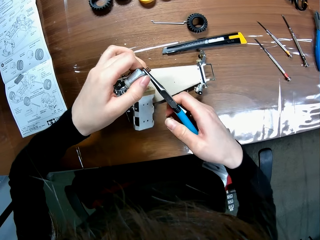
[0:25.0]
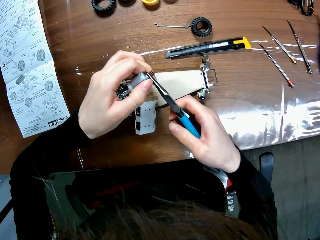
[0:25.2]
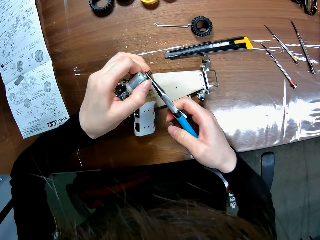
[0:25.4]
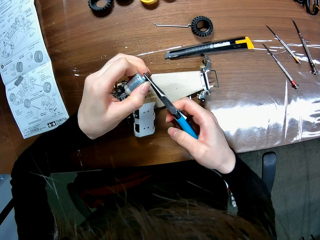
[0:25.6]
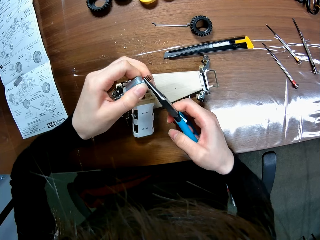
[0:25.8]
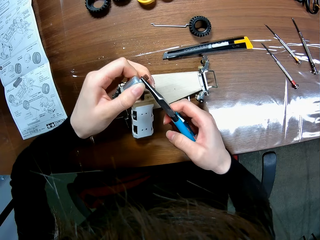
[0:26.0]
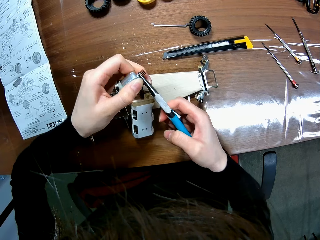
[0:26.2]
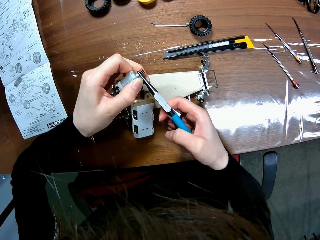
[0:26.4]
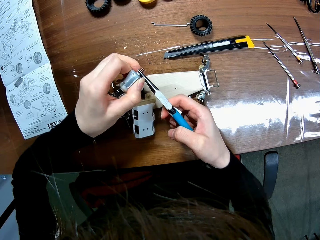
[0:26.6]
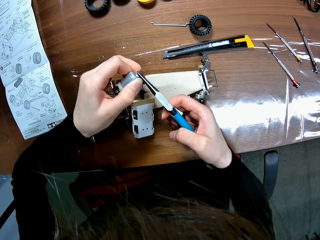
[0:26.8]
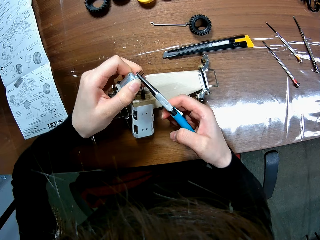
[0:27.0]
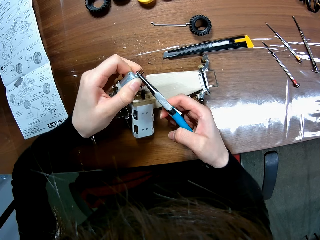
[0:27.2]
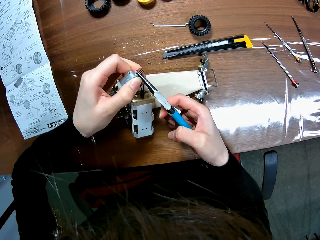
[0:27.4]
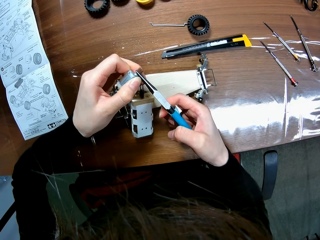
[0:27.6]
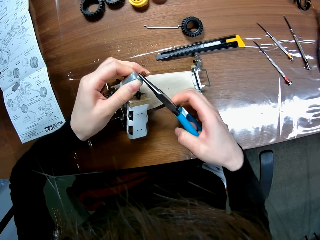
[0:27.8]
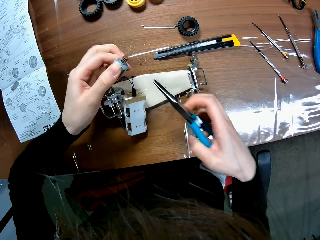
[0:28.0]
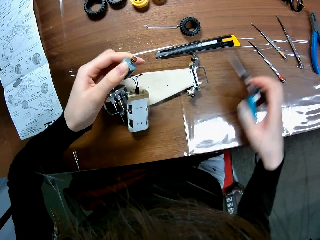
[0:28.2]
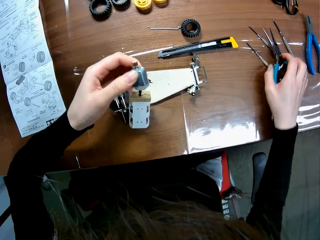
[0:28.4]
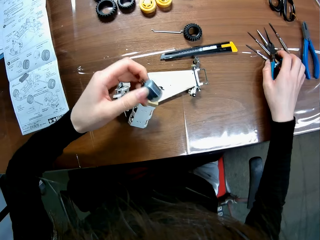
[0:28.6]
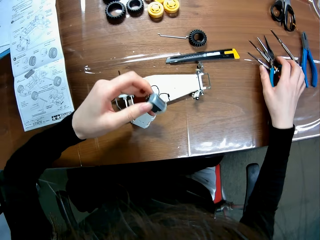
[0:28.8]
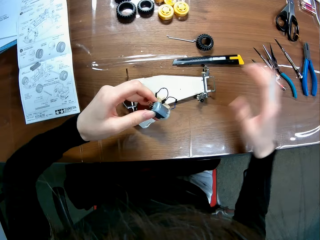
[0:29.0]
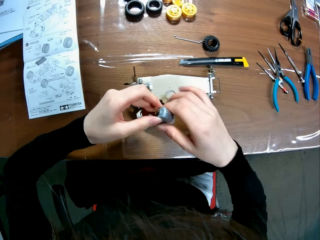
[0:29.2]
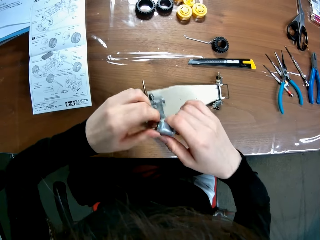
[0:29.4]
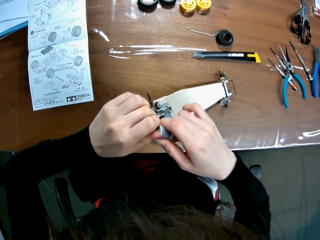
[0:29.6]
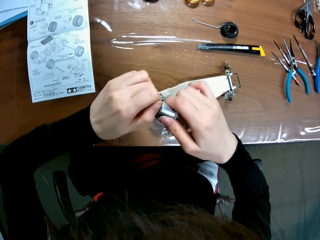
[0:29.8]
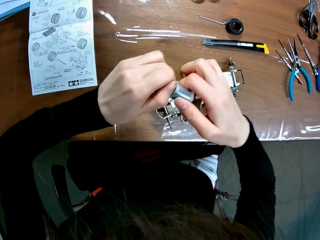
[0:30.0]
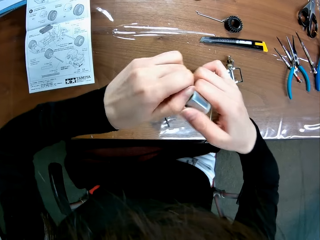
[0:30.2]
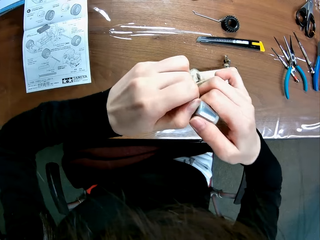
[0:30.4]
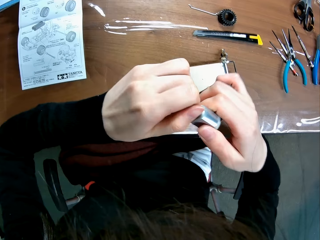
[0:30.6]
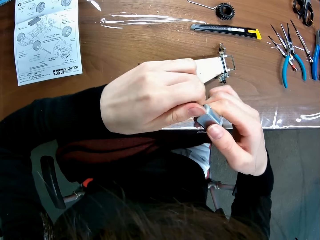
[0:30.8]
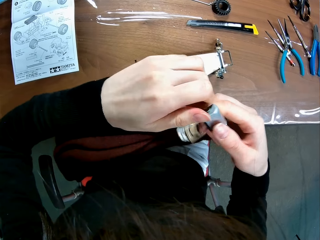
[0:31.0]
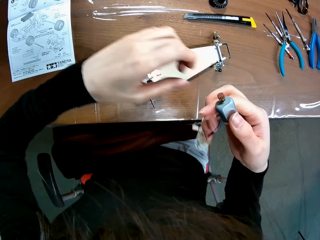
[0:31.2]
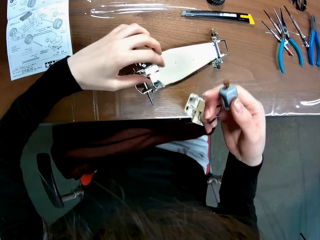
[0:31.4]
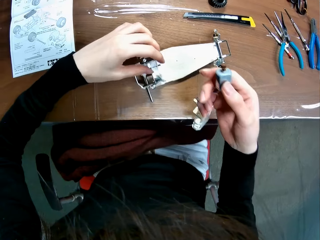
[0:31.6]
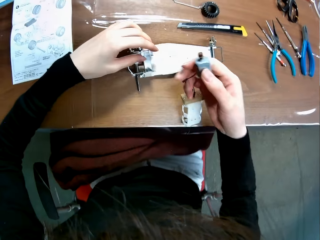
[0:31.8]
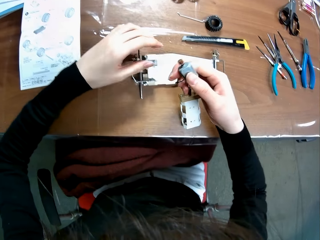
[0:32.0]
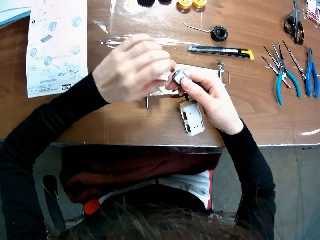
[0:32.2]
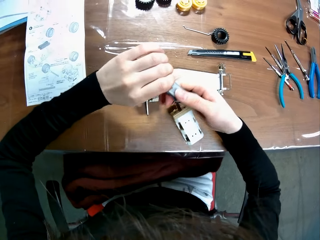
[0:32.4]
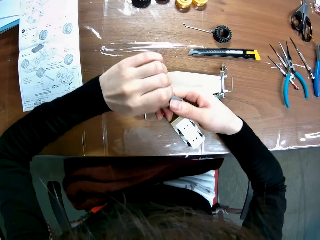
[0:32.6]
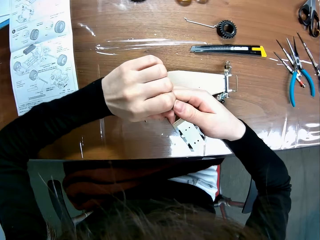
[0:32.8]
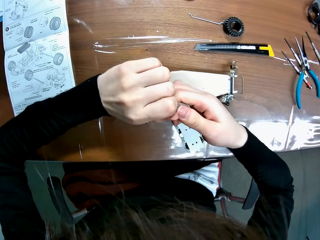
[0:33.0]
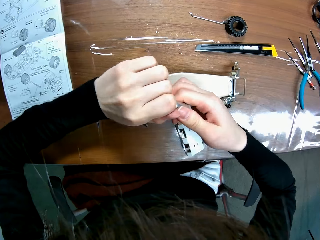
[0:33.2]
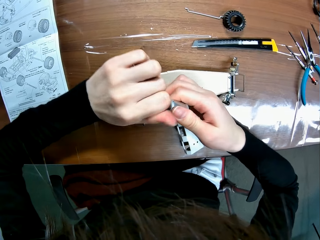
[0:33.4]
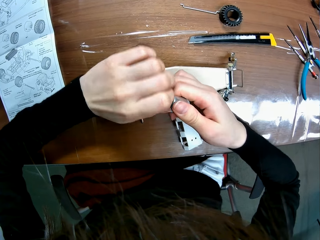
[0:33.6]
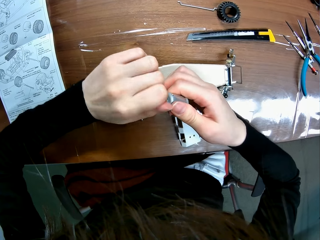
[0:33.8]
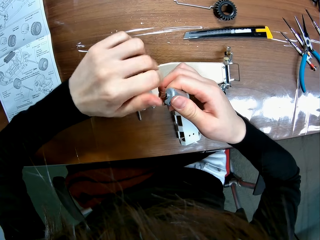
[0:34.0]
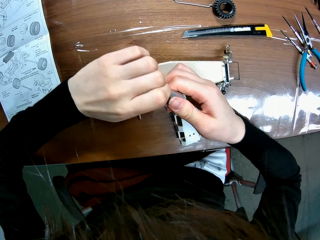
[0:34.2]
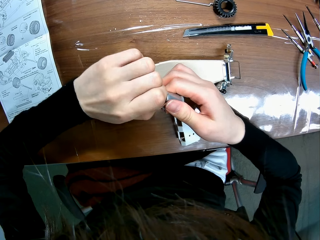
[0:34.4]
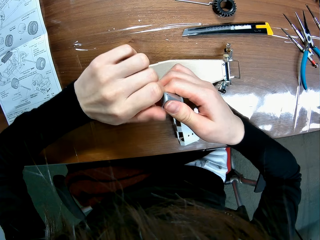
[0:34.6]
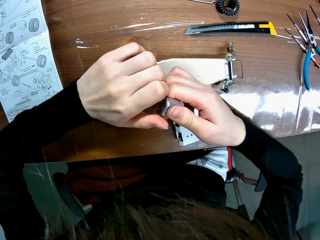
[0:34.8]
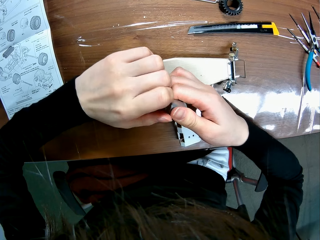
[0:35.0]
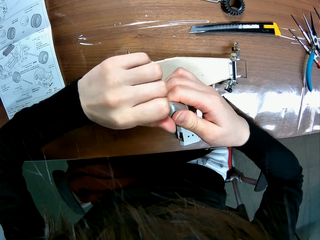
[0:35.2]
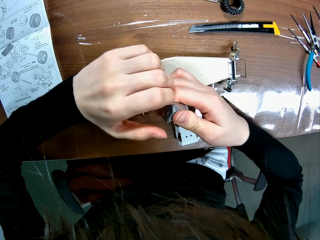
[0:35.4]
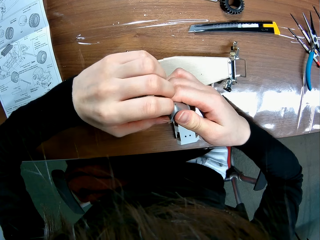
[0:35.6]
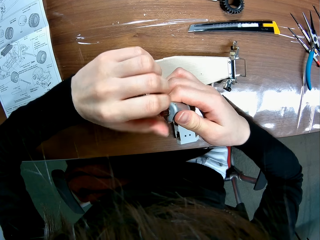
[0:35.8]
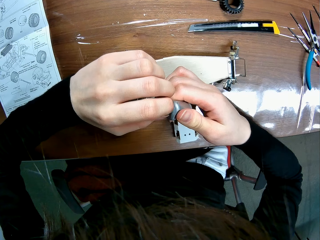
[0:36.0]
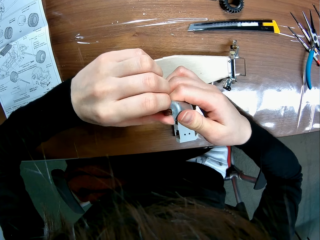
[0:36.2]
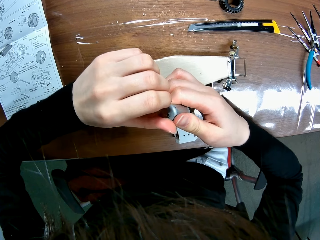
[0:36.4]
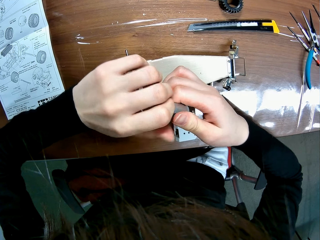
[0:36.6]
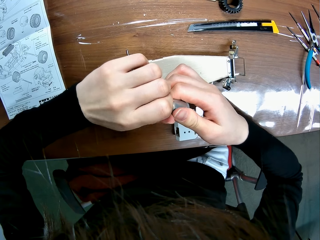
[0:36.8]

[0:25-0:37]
The camera wearer drops the needle nose pliers on the table. He passes the motor from his left hand to his right hand. He pulls the lid on the motor. He adjusts the screw of the motor with the hand. He adjusts the assembled race car. He moves the whole chassis. He continues to unscrew the motor of the race car. He rolls the motor lid.

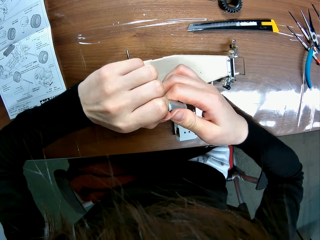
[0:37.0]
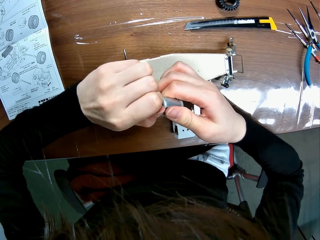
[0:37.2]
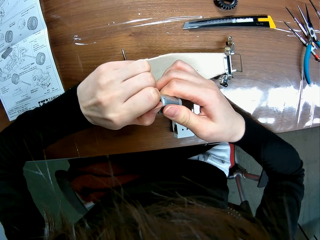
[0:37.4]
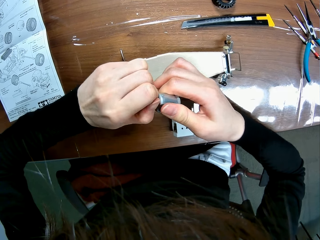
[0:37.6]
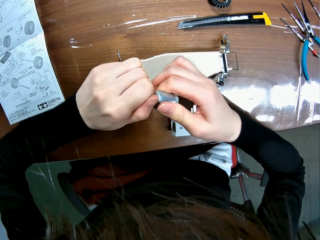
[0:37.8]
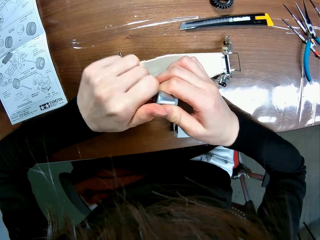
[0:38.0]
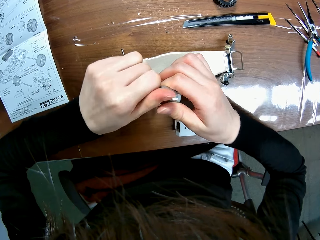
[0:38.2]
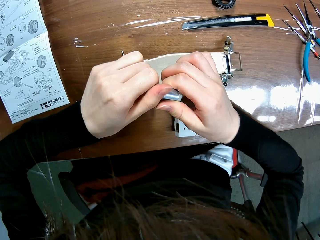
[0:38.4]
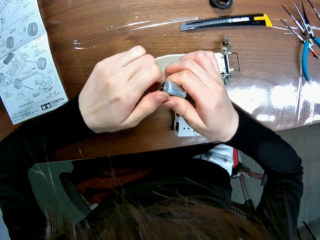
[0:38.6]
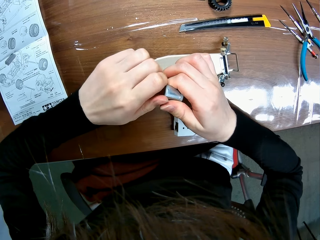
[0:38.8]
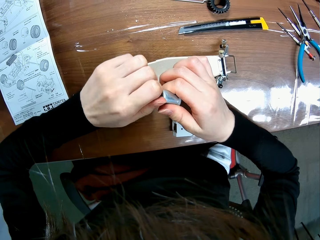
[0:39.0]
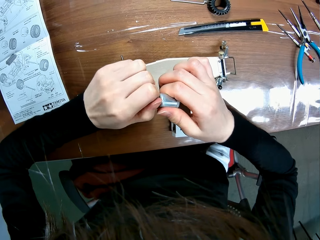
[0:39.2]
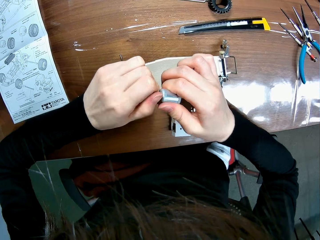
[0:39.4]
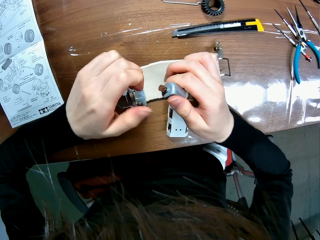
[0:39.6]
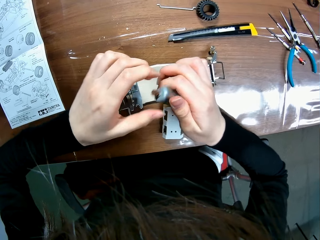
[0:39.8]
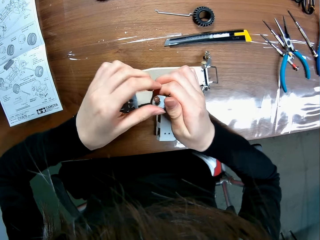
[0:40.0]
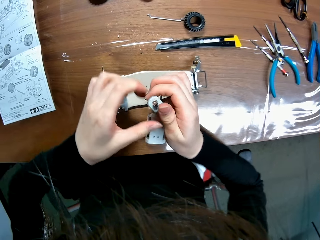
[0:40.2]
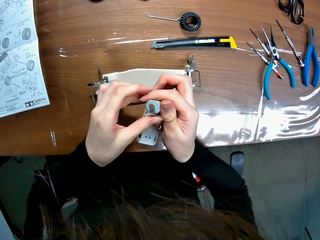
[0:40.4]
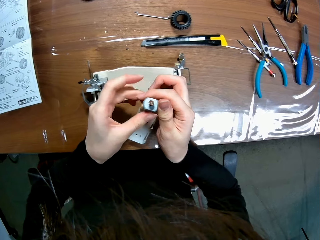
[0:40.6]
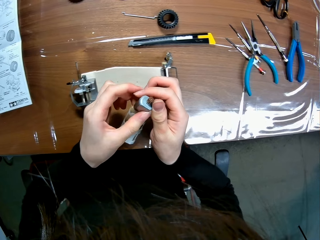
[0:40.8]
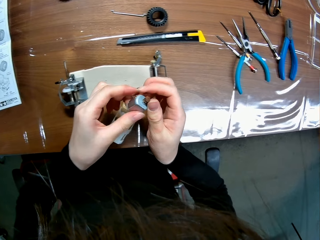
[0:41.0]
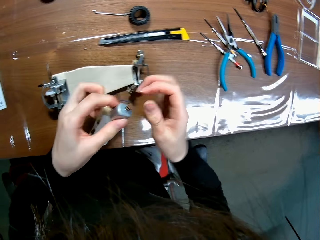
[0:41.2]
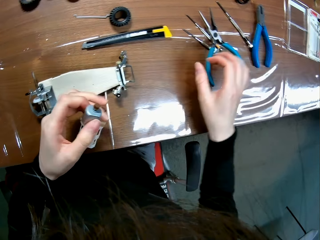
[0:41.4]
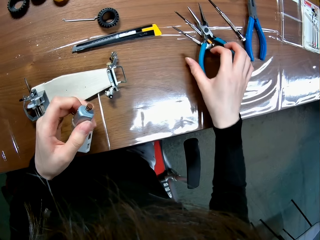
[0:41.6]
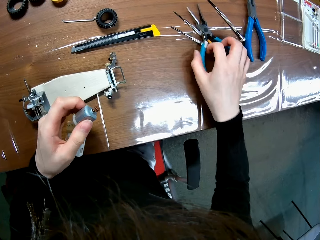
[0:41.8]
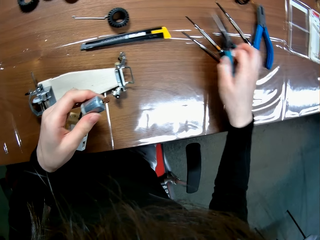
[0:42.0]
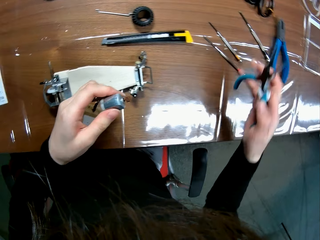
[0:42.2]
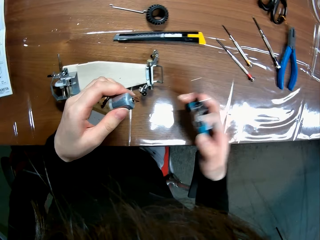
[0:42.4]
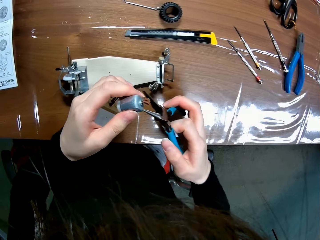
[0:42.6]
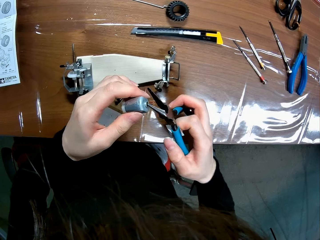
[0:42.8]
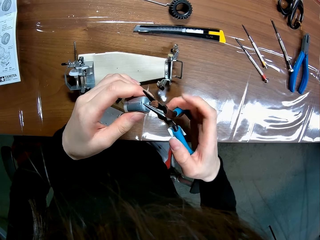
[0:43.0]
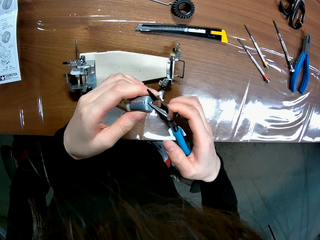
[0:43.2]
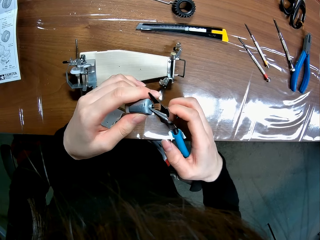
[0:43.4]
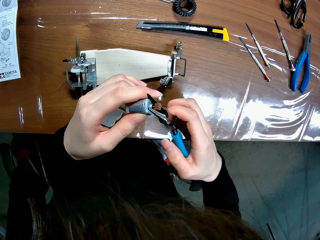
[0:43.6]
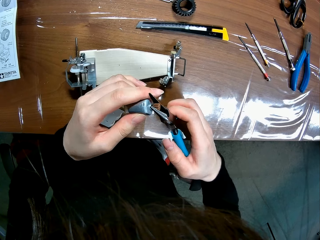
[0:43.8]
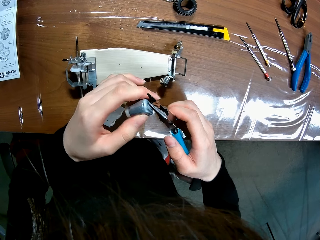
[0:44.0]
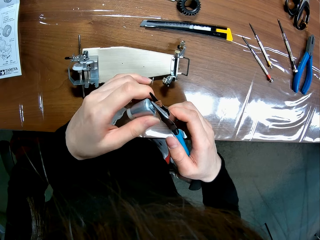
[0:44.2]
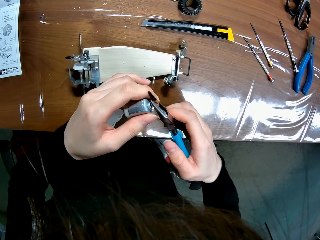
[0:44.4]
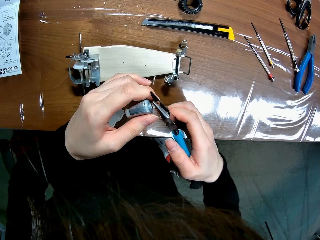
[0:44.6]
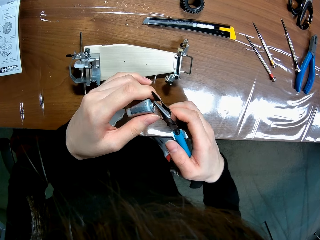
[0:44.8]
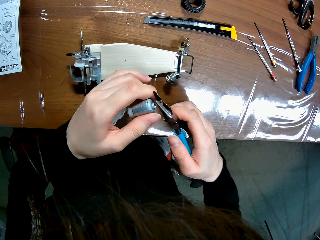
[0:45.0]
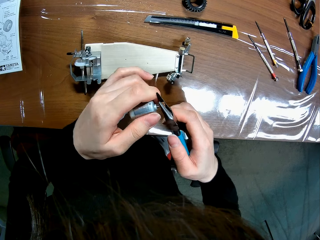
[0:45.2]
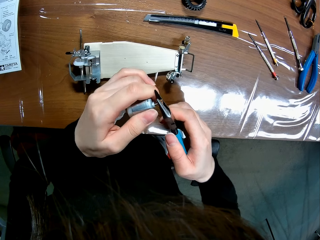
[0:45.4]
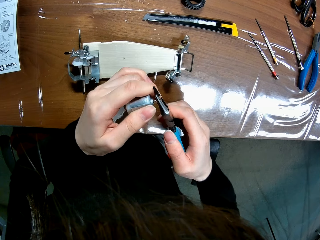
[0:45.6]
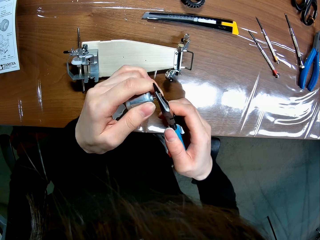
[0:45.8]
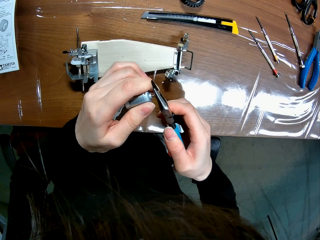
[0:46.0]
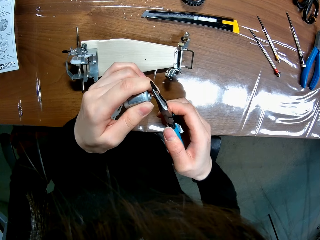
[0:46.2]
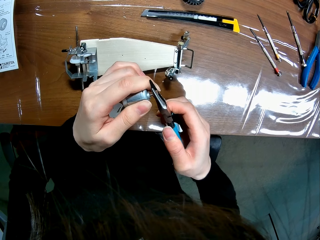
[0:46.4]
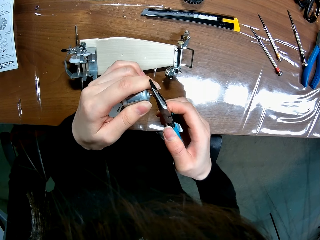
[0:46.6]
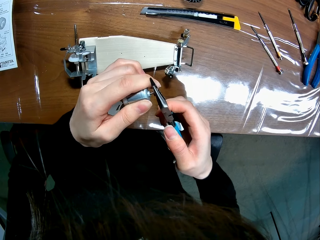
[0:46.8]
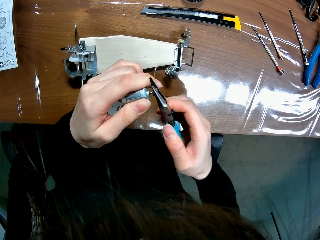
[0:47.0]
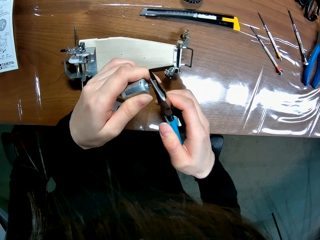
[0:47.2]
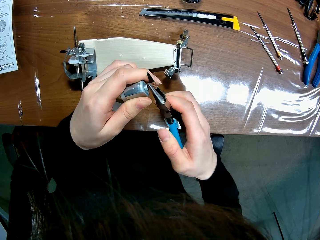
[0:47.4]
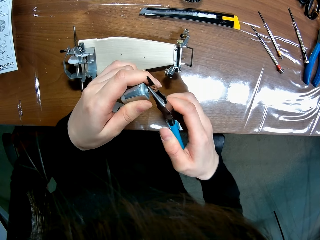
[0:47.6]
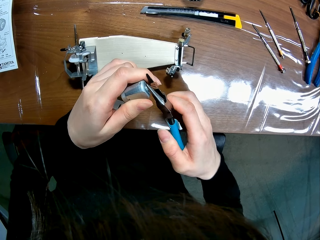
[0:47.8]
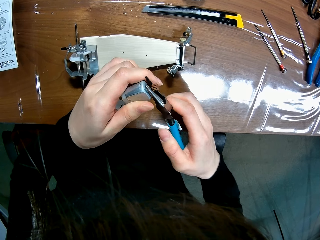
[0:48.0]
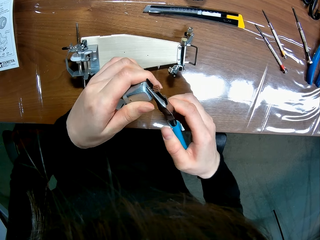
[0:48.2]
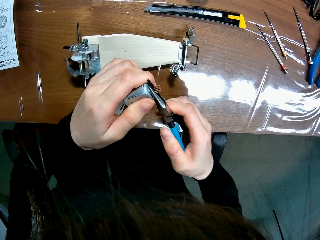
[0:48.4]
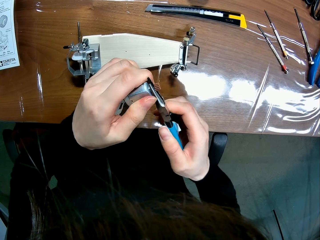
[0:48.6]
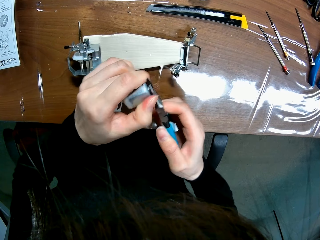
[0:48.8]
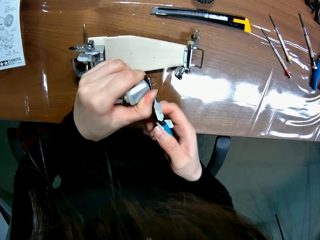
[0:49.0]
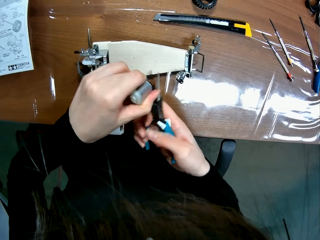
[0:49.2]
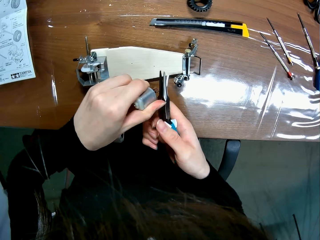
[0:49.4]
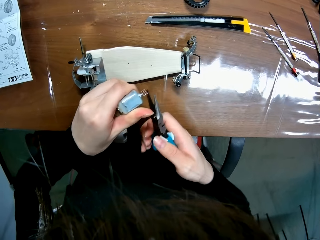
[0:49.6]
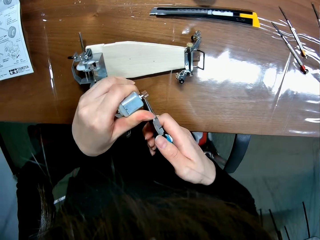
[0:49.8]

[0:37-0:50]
The camera wearer passes the motor from his right hand to his left hand. He picks up the needle nose plier on the table. He adjusts the screw of the motor with the needle nose plier. He pulls the motor lid with the needle nose plier.
